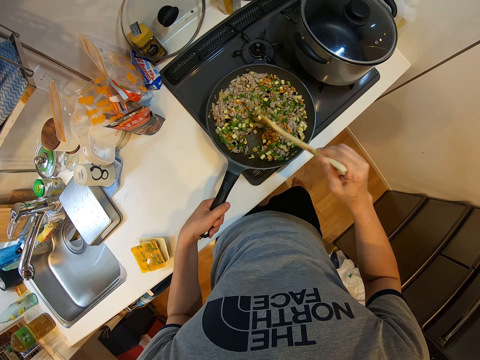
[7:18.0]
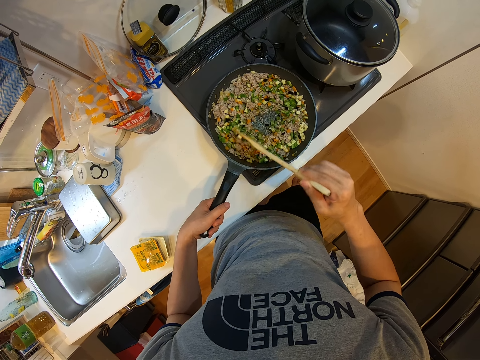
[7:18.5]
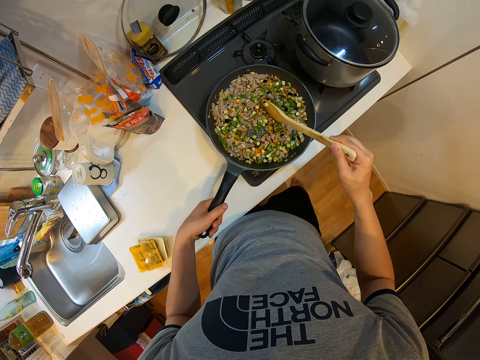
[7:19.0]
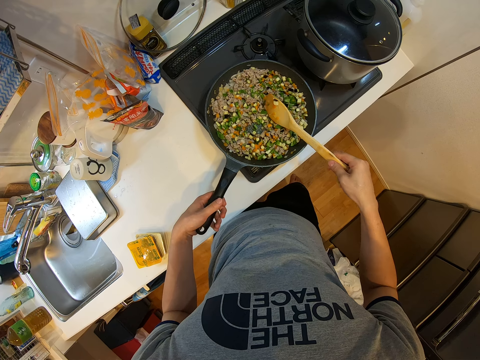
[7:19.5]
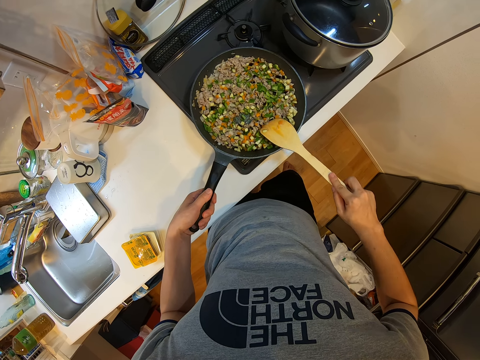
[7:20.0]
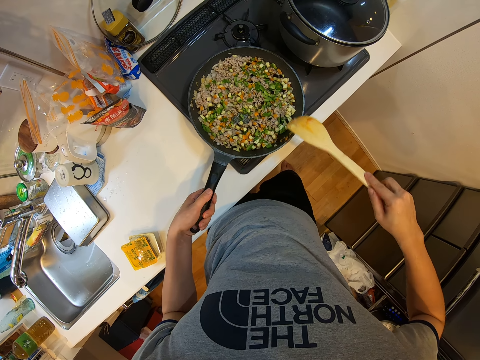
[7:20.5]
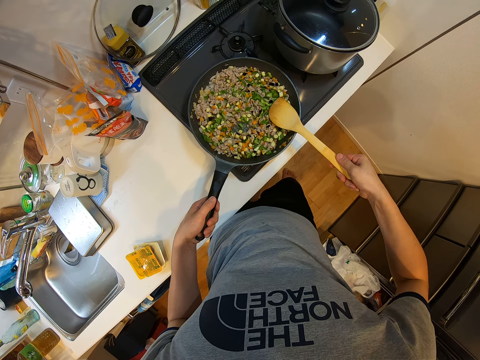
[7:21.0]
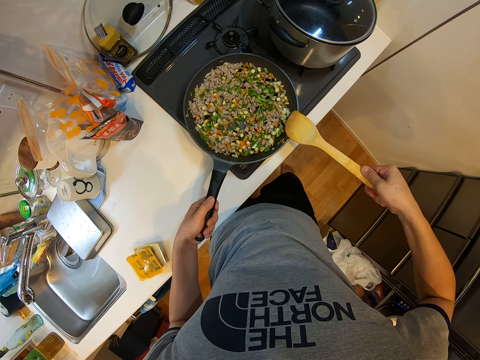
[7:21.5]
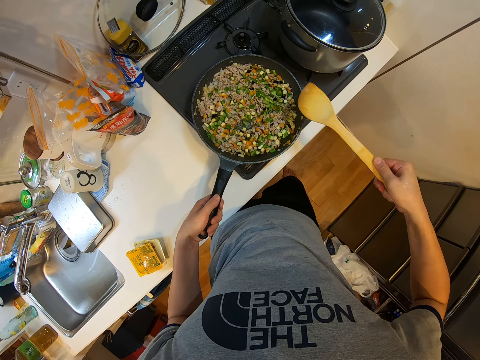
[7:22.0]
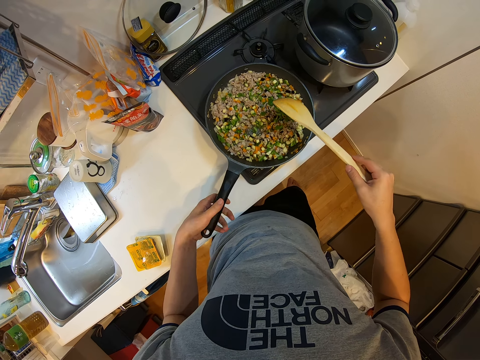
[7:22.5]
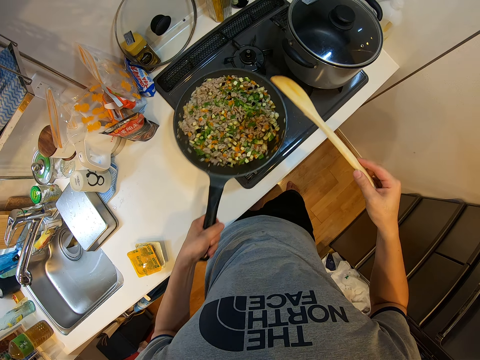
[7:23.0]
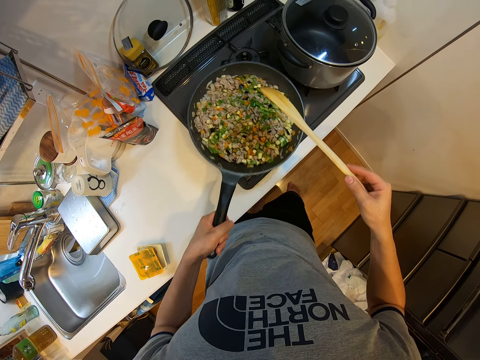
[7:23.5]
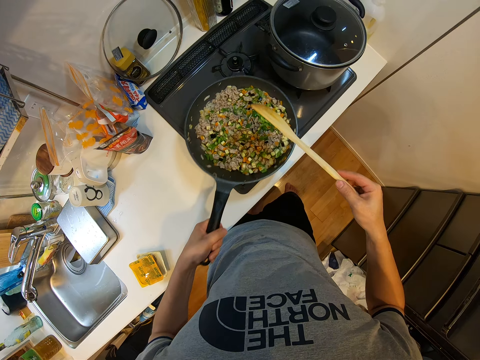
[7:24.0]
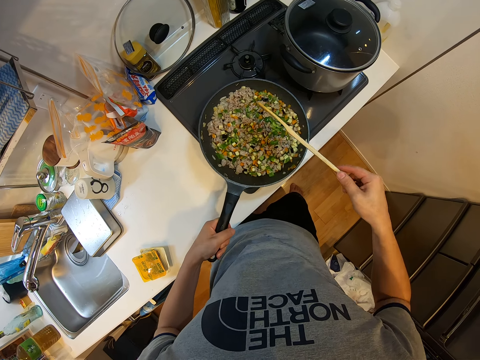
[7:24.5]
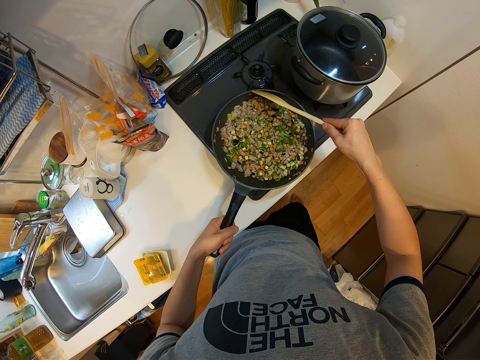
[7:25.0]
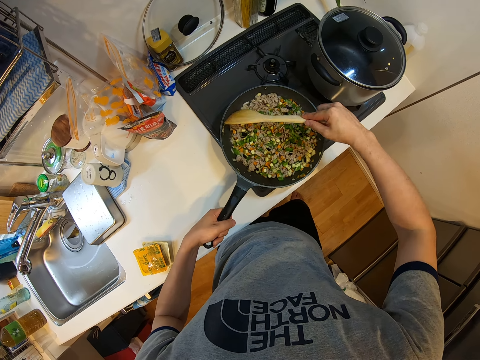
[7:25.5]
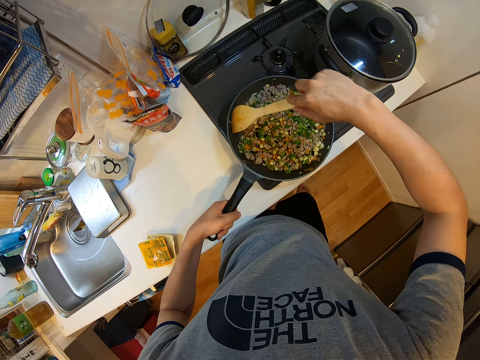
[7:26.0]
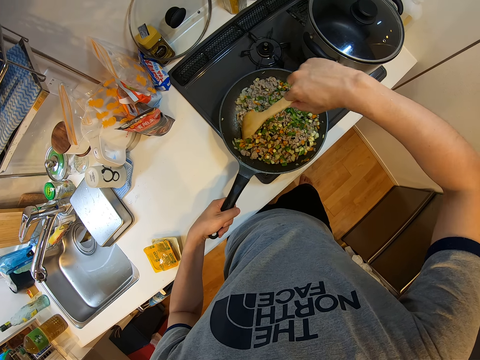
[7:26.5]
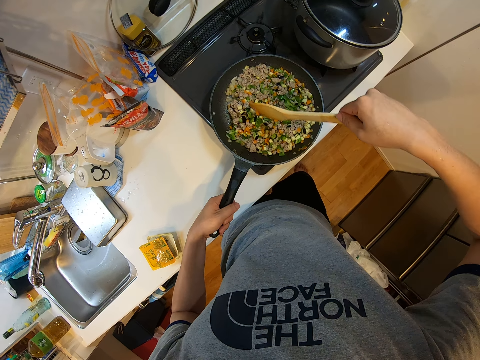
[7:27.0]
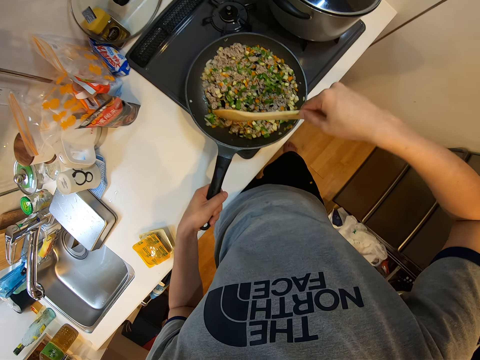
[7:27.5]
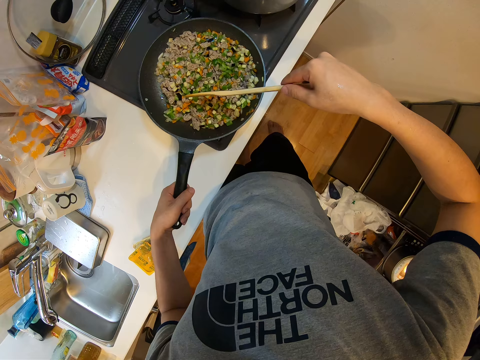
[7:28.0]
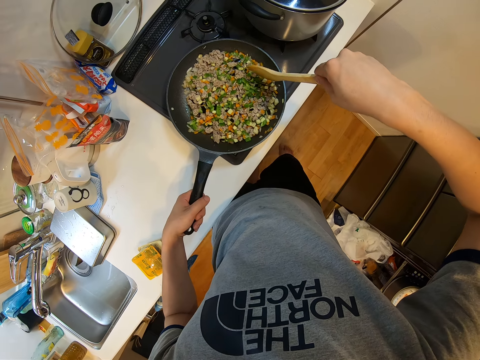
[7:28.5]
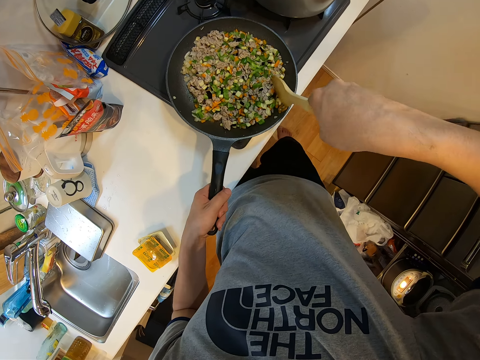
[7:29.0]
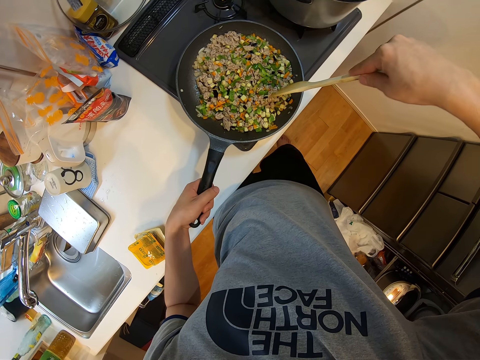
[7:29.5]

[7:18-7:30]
The camera wearer cleans the wooden ladle or spoon with the tip of the frying pan. He taps the wooden spoon on the frying pan. He shakes the frying pan with his left hand. He stirs the meat mixed with vegetables using the wooden spoon.

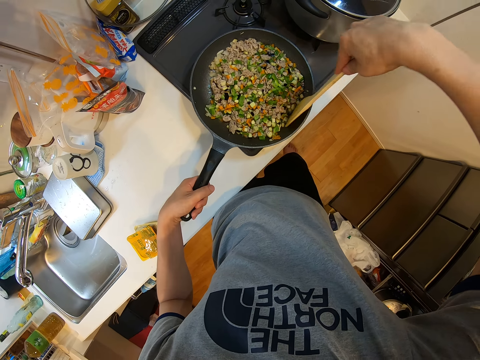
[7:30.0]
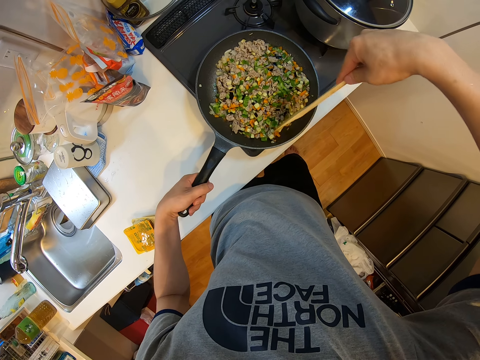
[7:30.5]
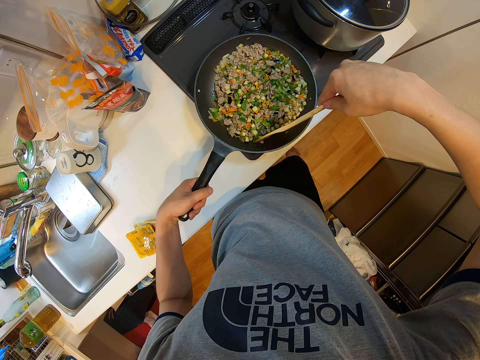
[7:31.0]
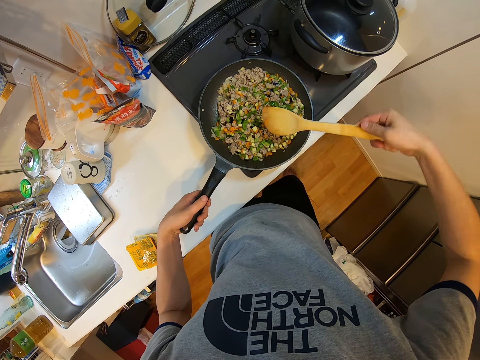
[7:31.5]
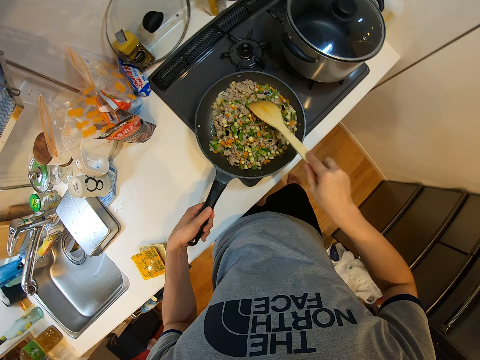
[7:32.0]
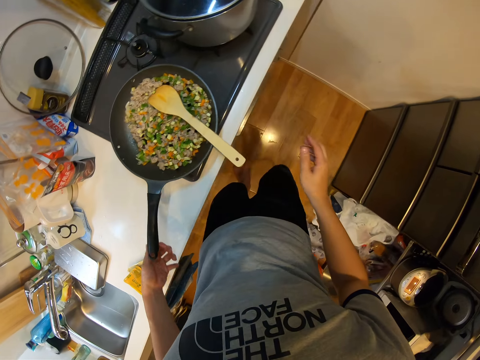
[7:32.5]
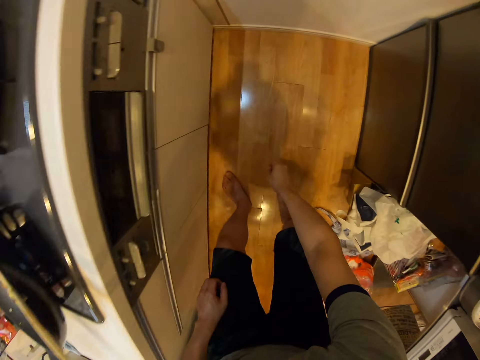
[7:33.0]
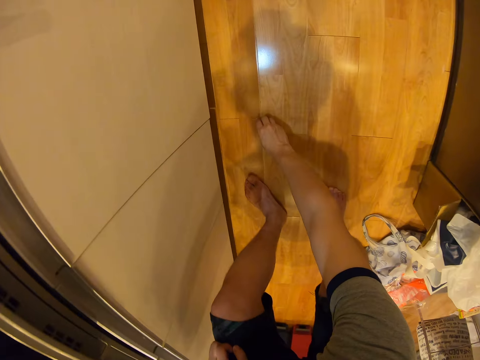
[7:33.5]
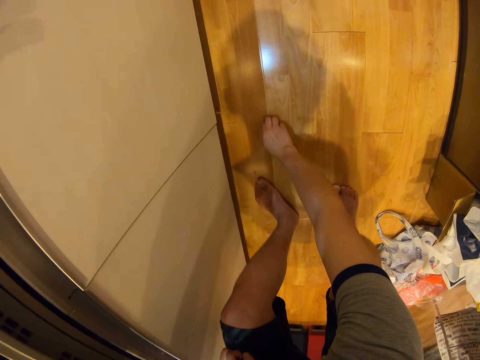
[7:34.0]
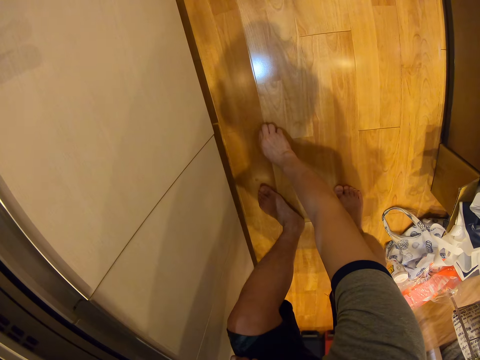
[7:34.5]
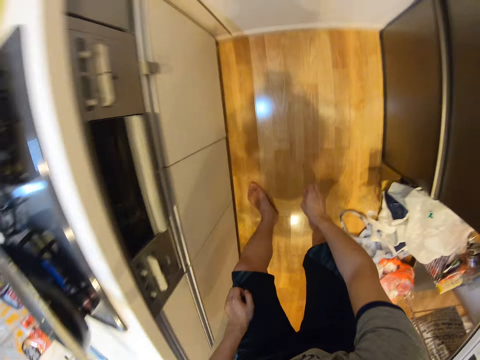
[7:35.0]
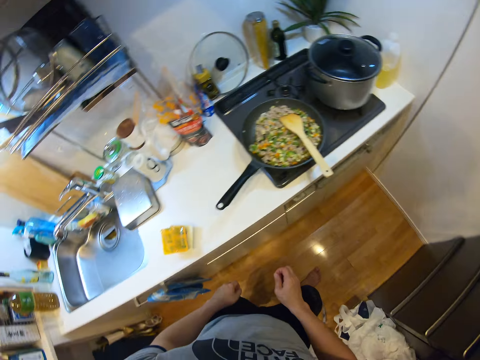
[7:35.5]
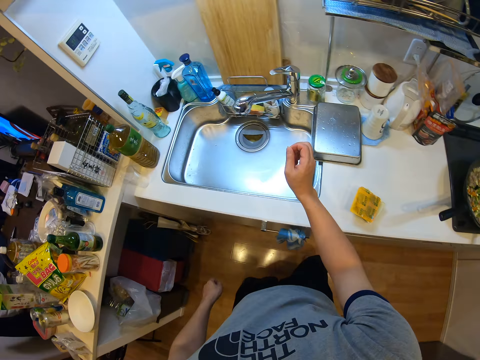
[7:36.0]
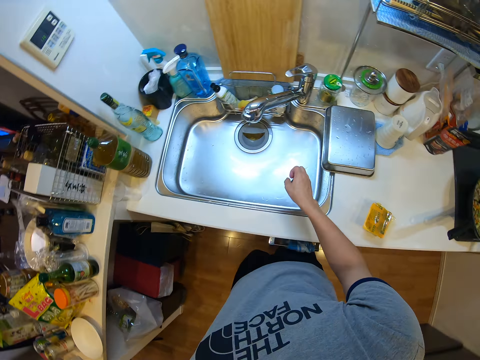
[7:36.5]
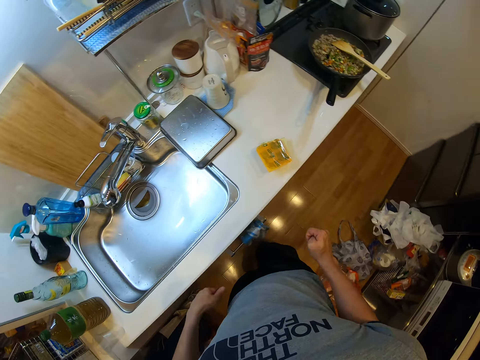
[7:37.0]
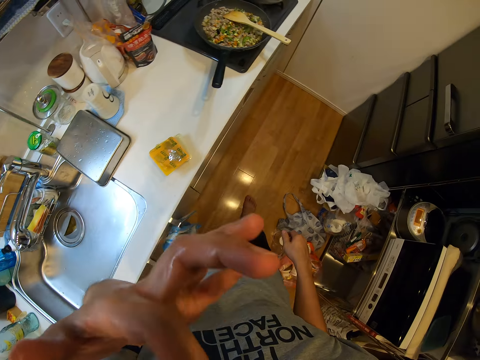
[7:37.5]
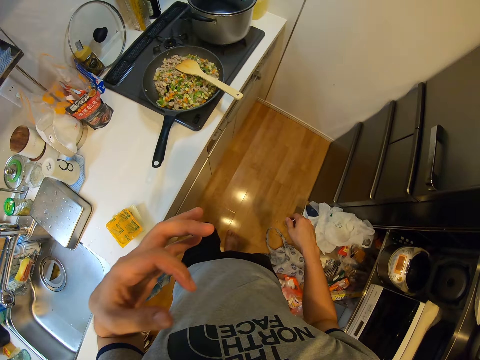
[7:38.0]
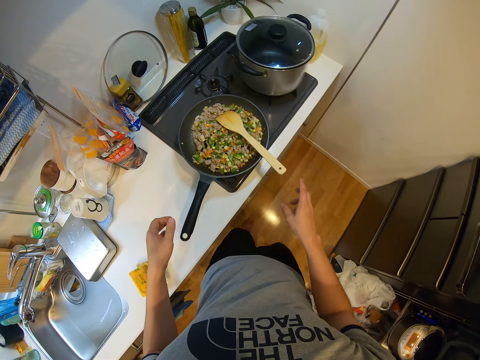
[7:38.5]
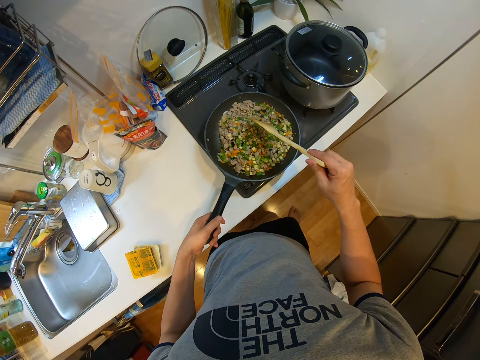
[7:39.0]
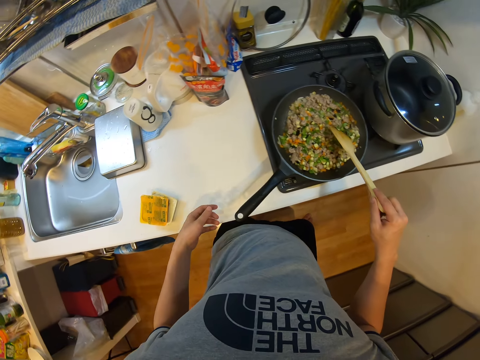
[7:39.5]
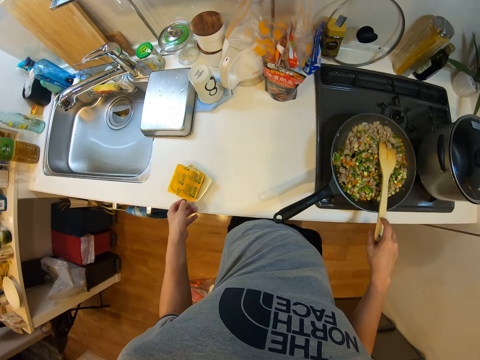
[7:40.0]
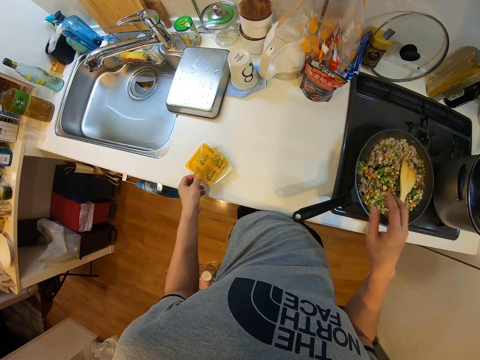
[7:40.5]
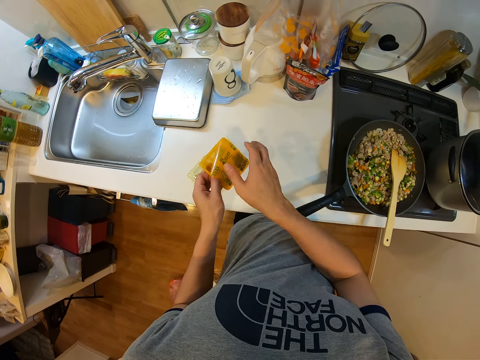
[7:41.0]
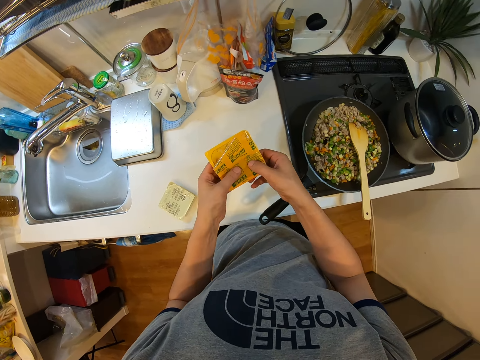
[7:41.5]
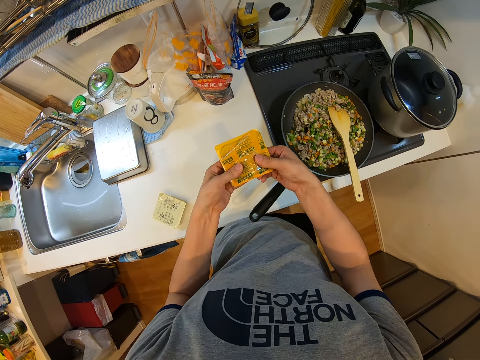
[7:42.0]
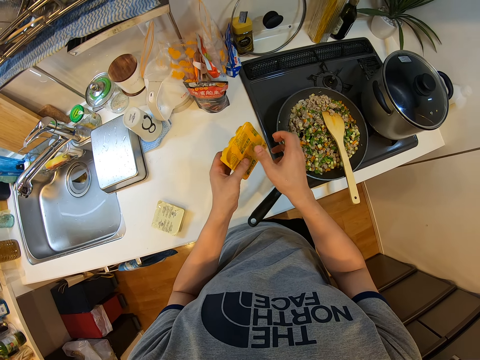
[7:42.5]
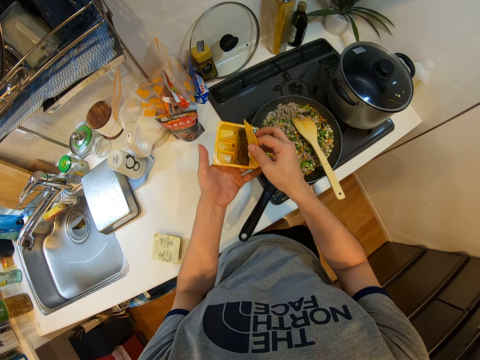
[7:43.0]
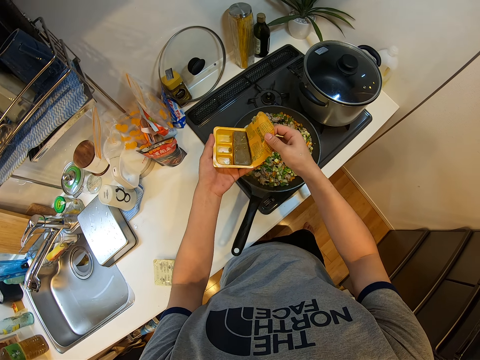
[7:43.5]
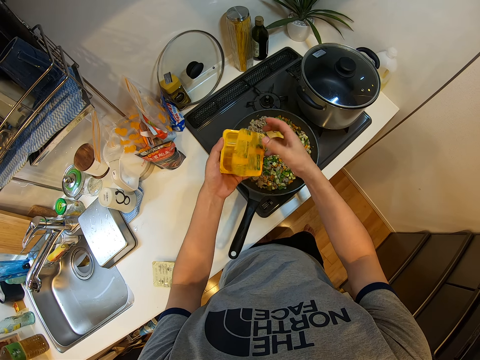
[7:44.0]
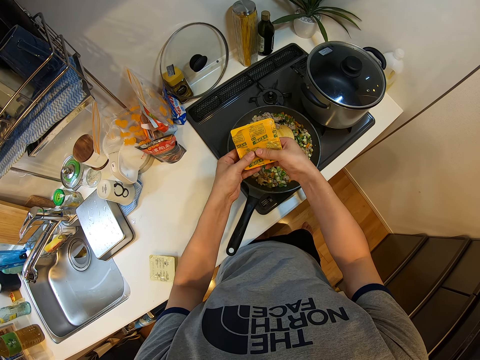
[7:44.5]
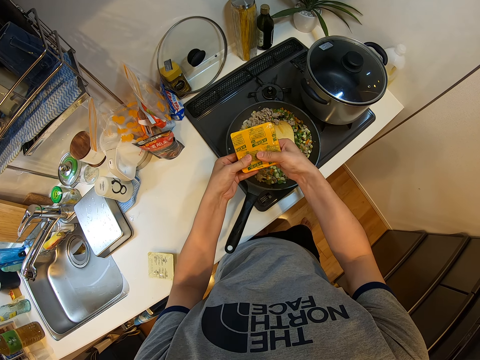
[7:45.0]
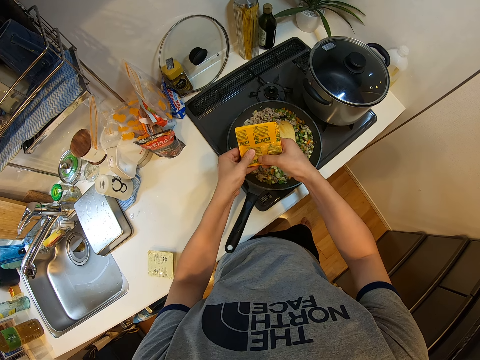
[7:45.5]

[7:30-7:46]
The camera wearer removes his left hand from the frying pan. He drops the wooden ladle in the frying pan. He picks up the food crumbs on the floor with his right hand. He puts the food crumbs into the sink. He touches his face and puts down his hand. He holds the frying pan with his left hand. He holds the wooden ladle with his right hand. He picks up a food paste or seasoning cubes on the kitchen table. He removes his left hand from the frying pan. He drops the wooden ladle in the frying pan. He holds the food paste in his hands. He opens the food paste in his hands.
